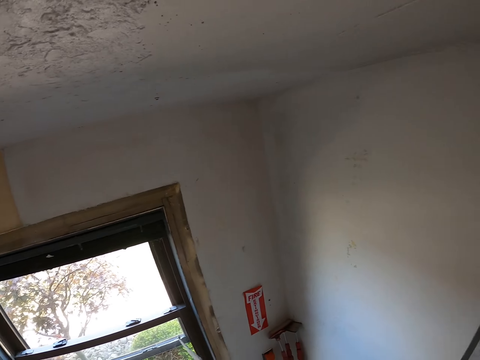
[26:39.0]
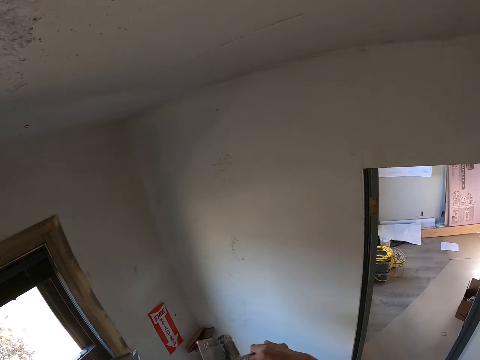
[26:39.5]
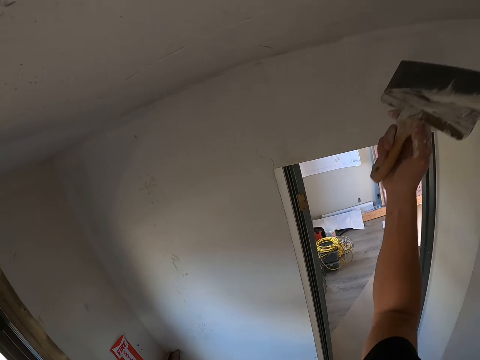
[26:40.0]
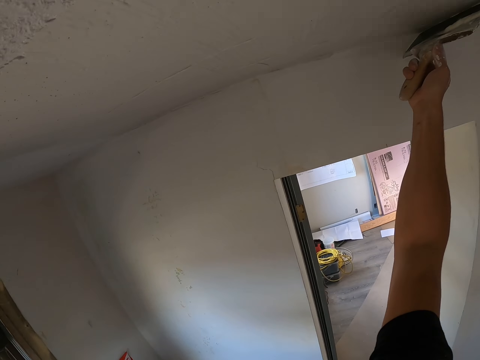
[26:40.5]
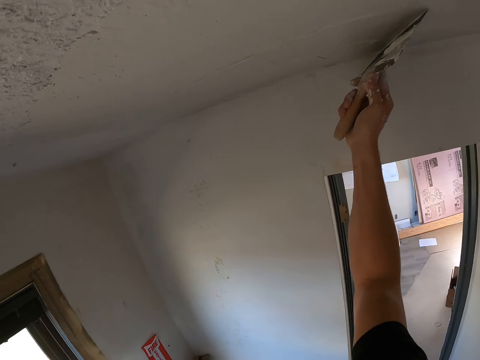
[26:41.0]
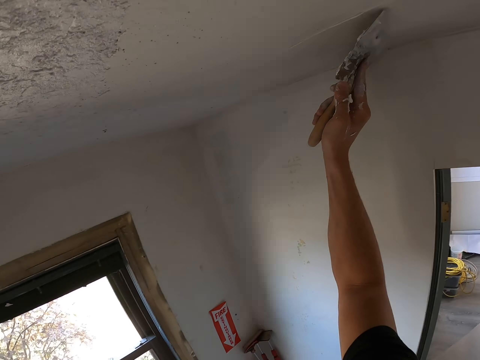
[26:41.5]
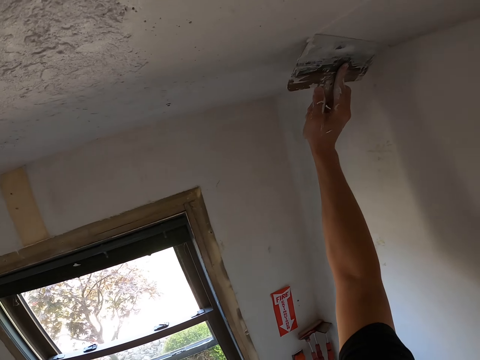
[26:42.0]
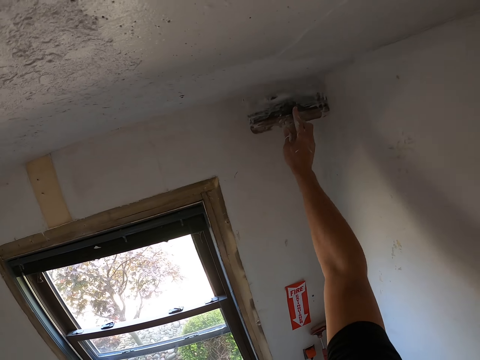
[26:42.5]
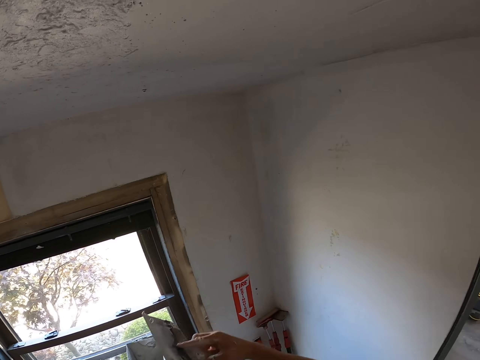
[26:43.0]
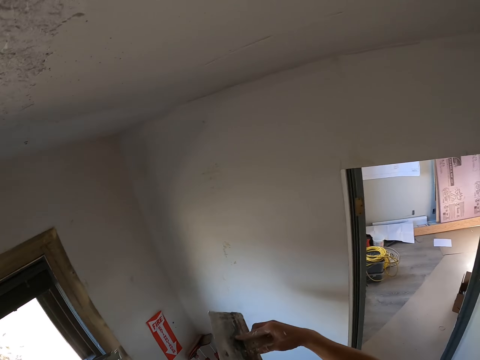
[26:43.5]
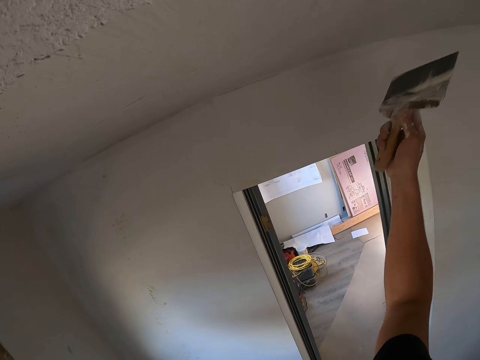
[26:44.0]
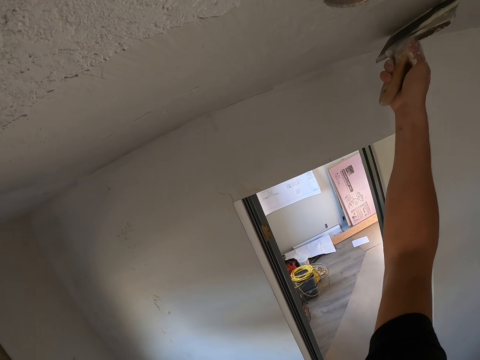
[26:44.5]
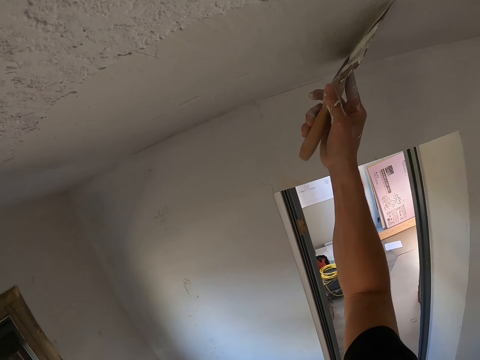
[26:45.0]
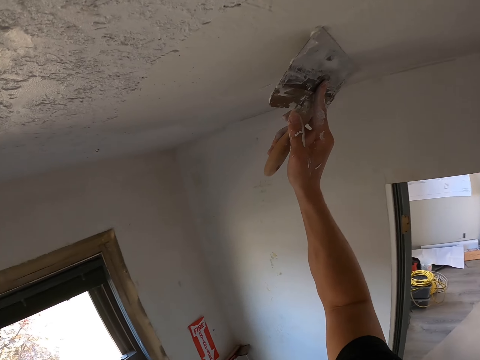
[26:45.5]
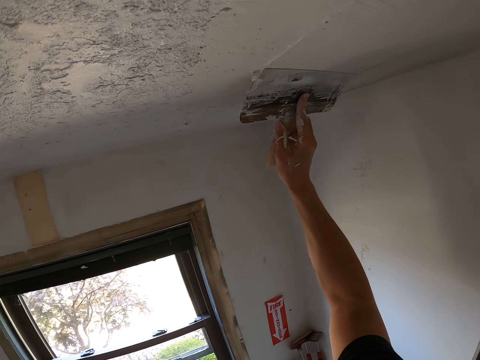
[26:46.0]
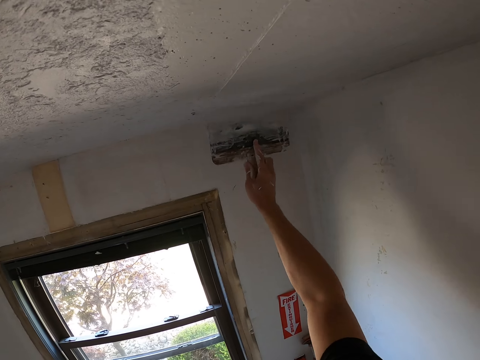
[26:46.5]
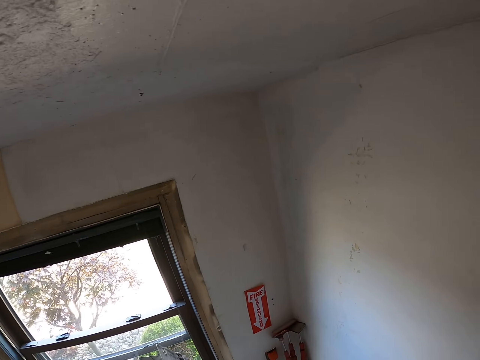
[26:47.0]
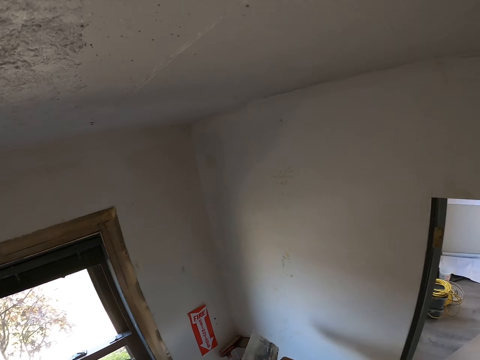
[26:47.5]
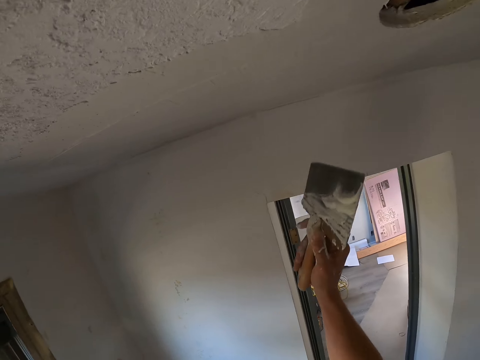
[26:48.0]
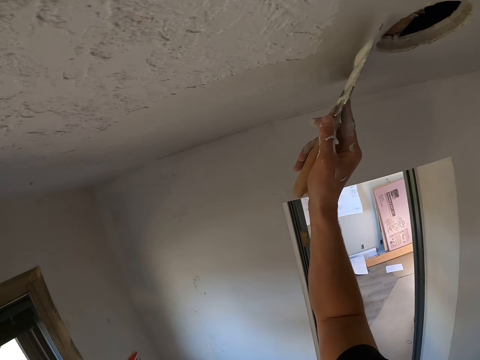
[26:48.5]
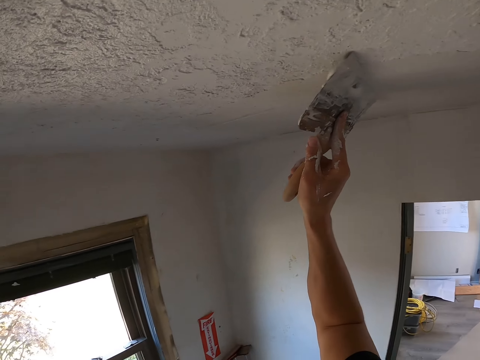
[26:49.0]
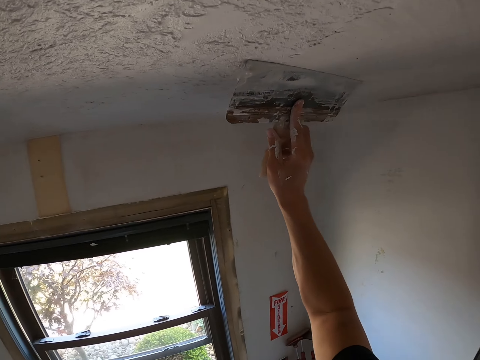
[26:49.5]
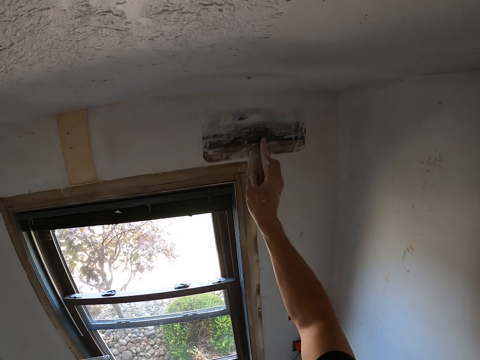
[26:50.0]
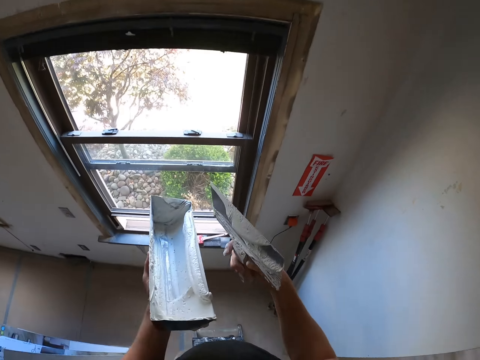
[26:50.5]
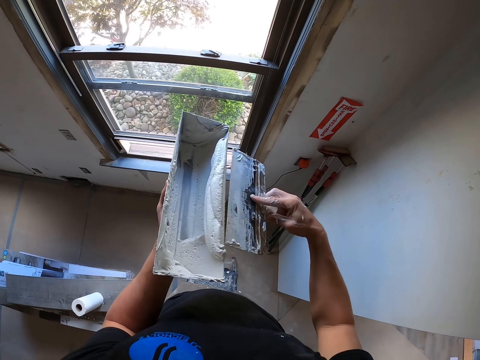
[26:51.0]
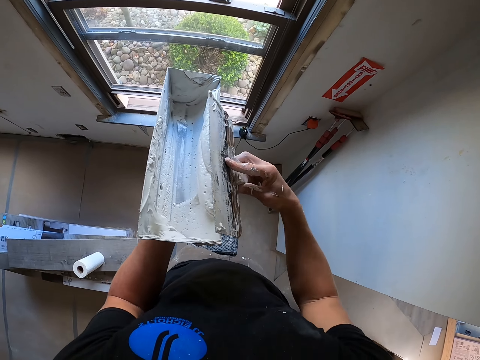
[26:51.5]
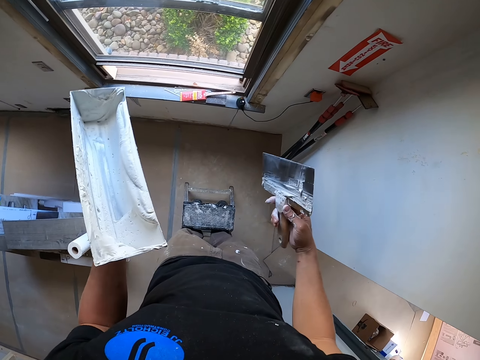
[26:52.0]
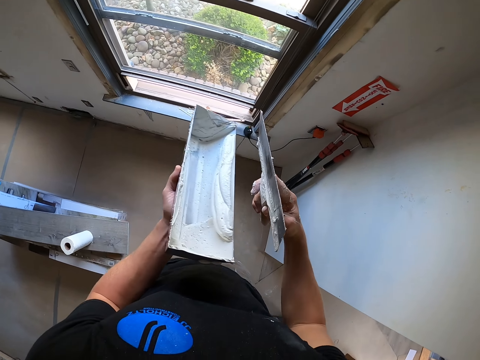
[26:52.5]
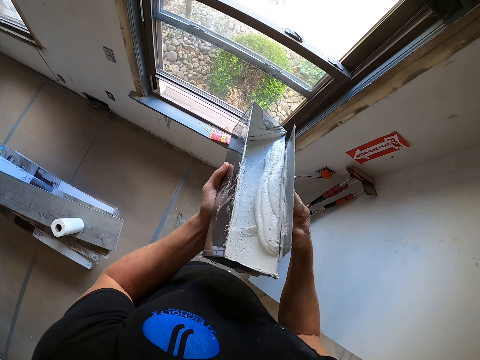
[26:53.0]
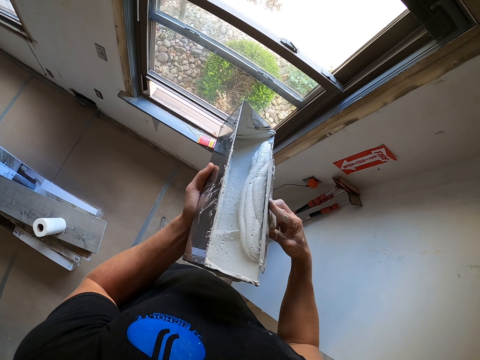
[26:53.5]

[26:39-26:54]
The camera wearer scoops filler. They dip the brush in paint. They paint the ceiling. They apply filler on the wall. They scoop filler. They dip the brush in paint. They apply filler on the wall. They paint the ceiling. They dip the brush in paint. They scoop filler. They apply filler on the wall. They paint the ceiling. They scrape excess paint from the brush. They wipe the excess filler.

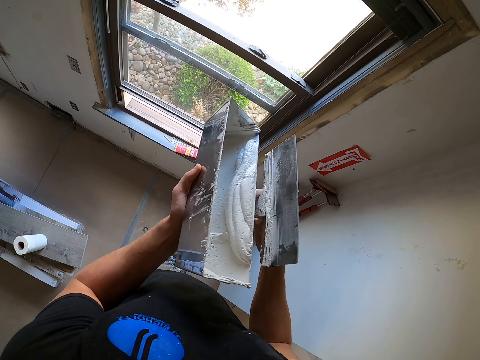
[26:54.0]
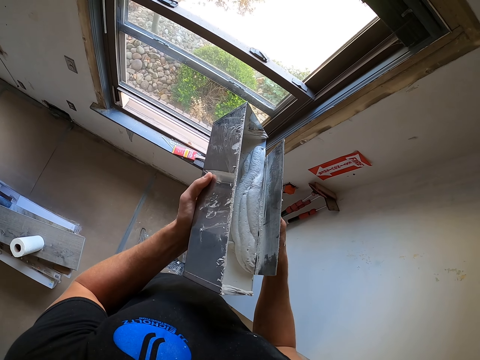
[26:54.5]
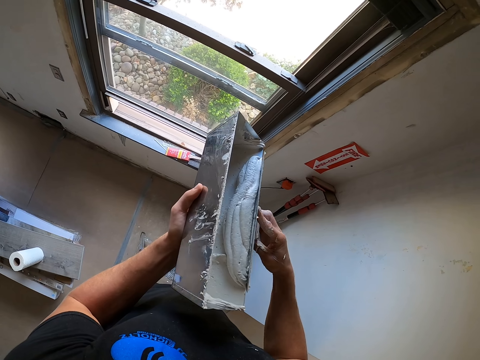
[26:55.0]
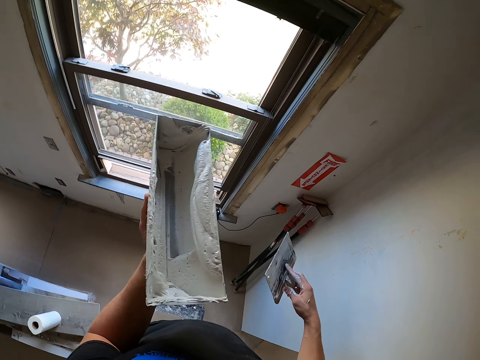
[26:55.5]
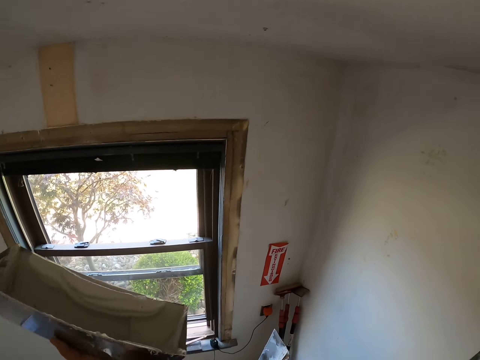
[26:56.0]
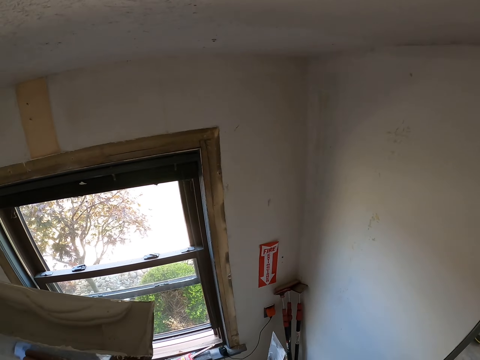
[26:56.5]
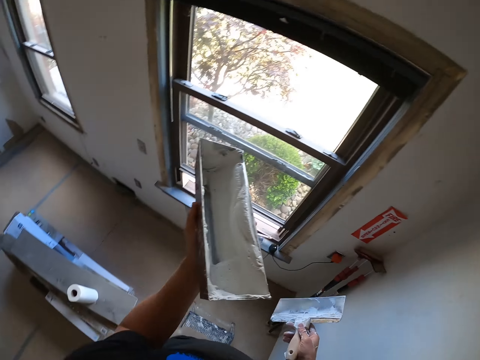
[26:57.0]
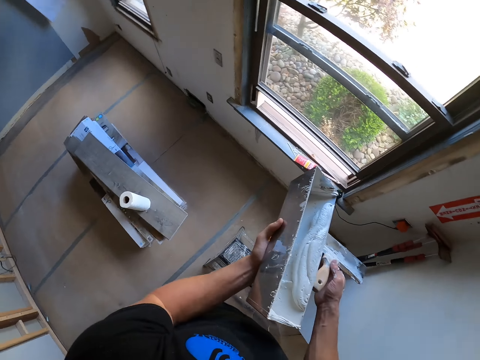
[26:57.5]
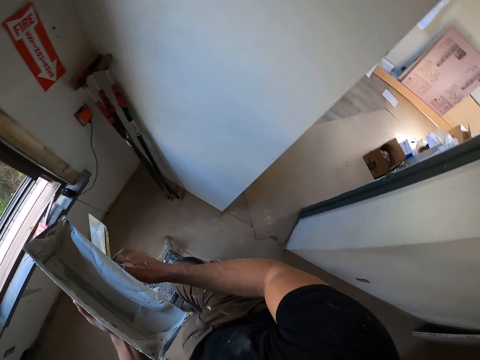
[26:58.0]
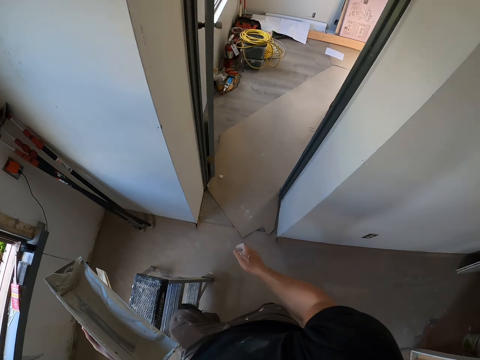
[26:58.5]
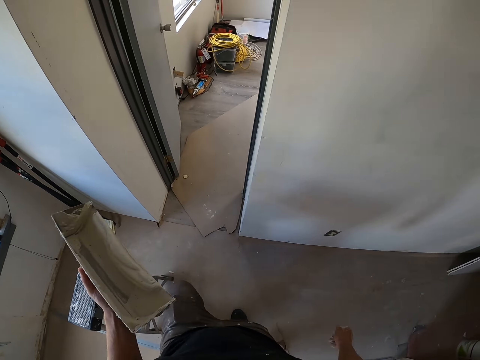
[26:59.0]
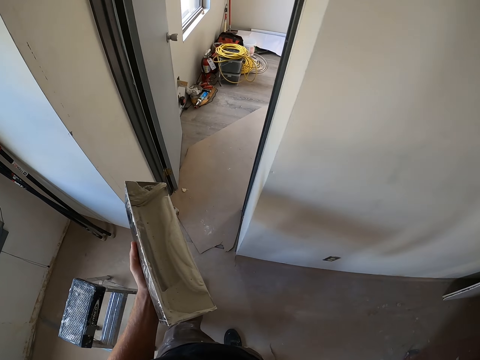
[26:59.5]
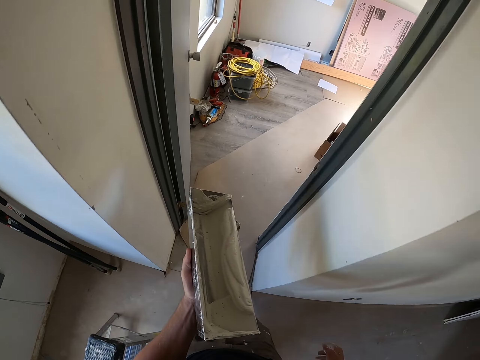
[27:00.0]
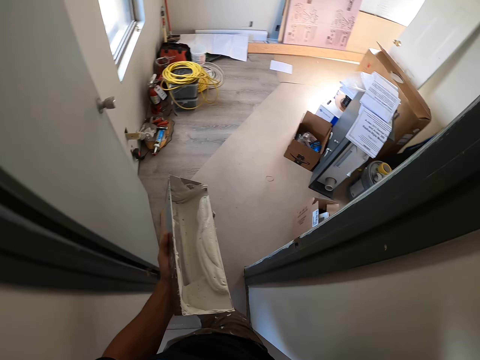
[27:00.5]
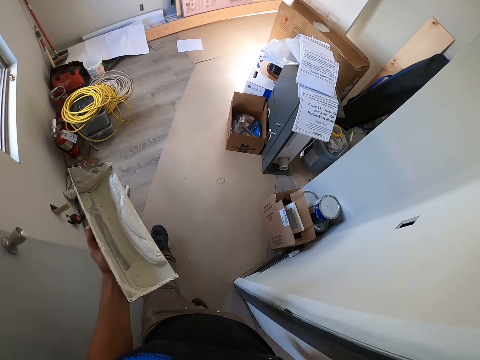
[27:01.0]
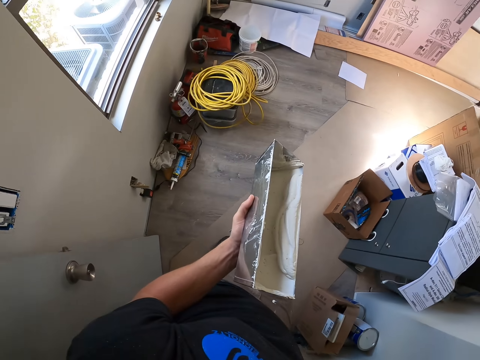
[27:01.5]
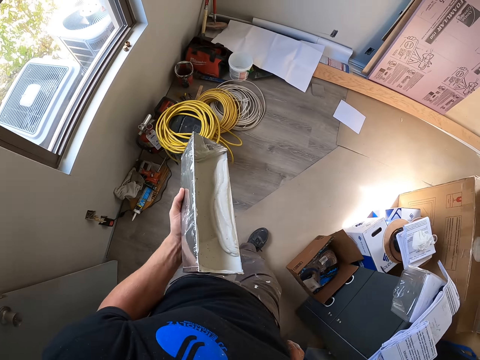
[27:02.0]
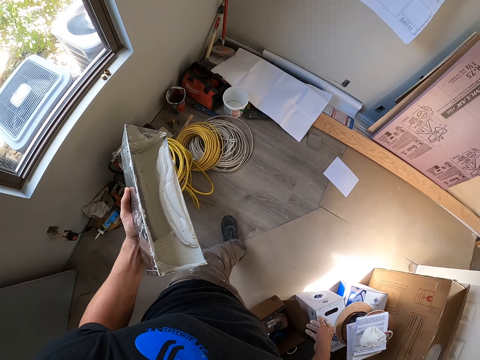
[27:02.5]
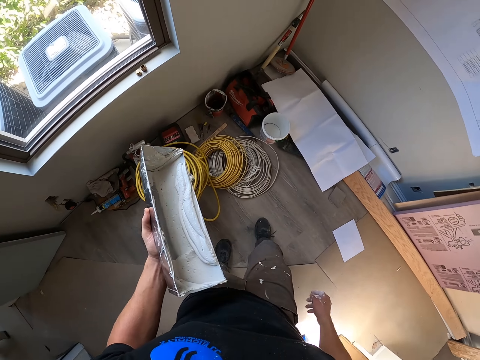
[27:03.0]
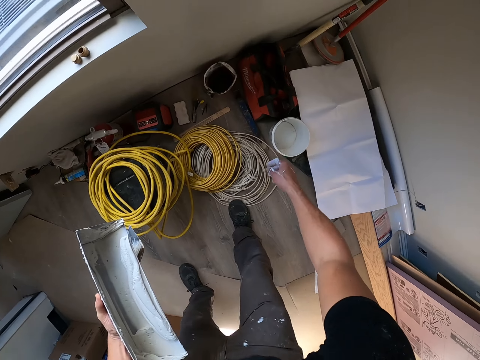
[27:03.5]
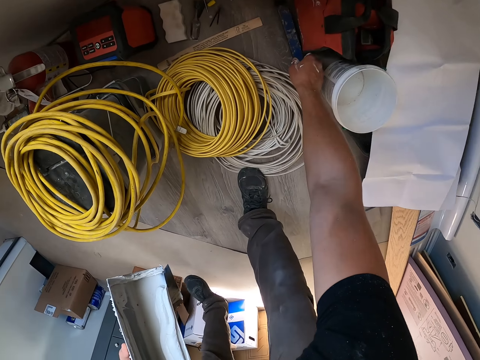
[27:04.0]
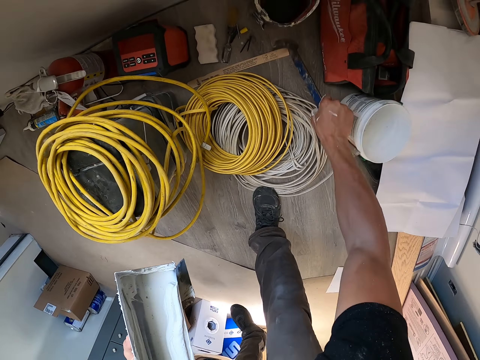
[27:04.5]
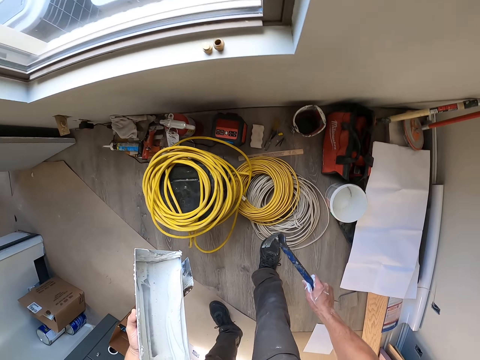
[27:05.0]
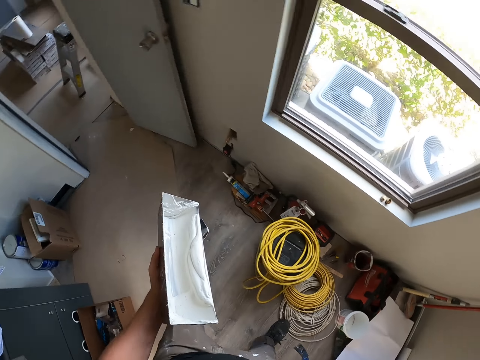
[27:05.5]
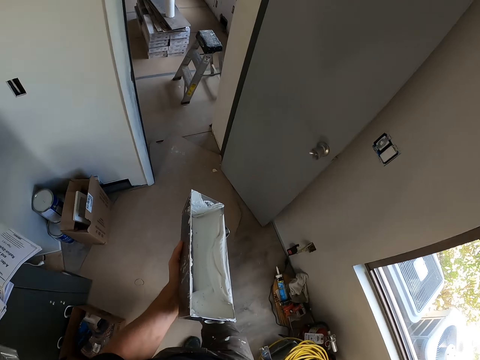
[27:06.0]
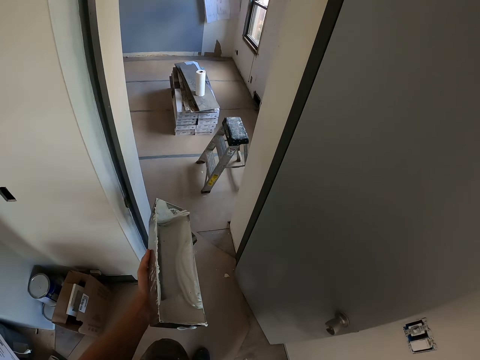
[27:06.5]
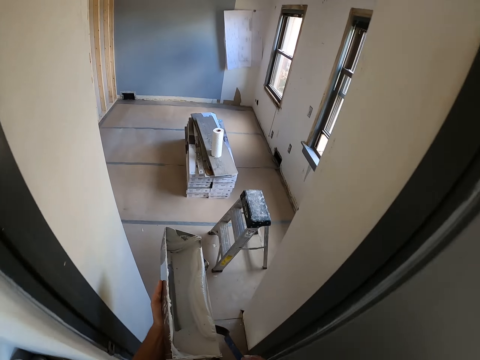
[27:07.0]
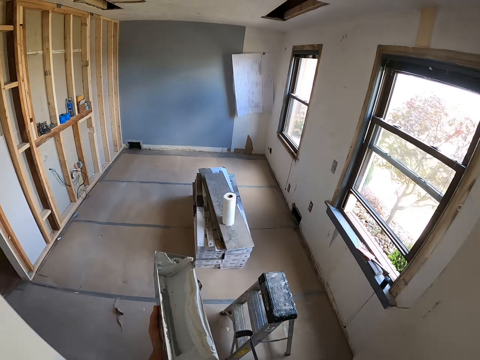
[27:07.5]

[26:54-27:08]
The camera wearer lifts the paint container. They look around. They climb down the ladder. They walk around the room. They pick up a scraper or crowbar. They walk around the room.
